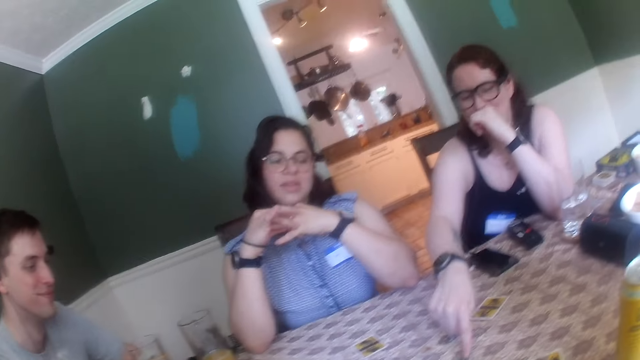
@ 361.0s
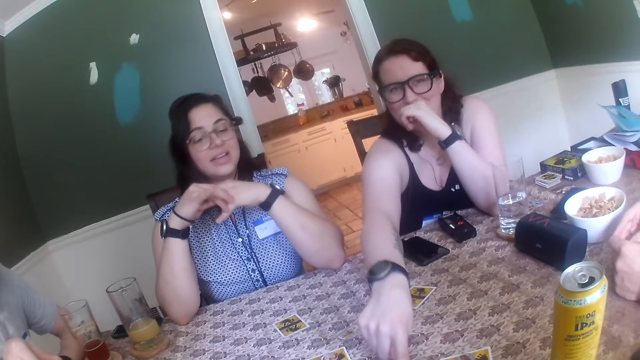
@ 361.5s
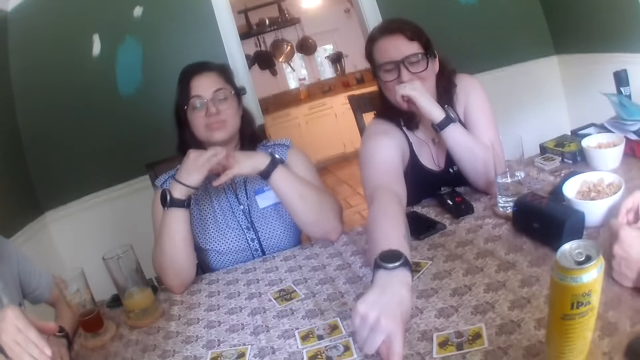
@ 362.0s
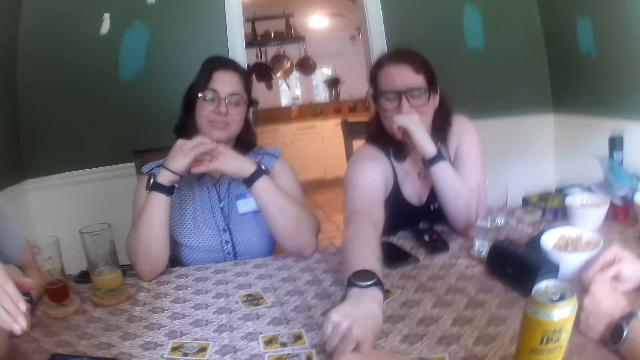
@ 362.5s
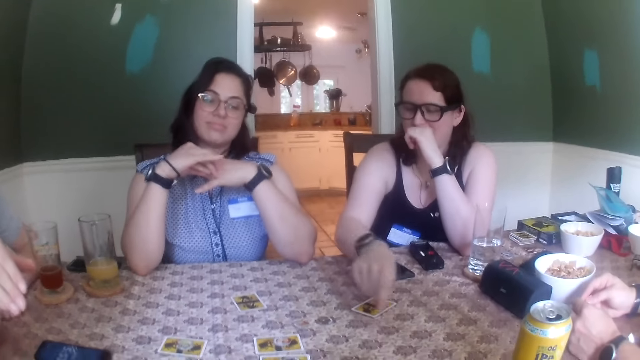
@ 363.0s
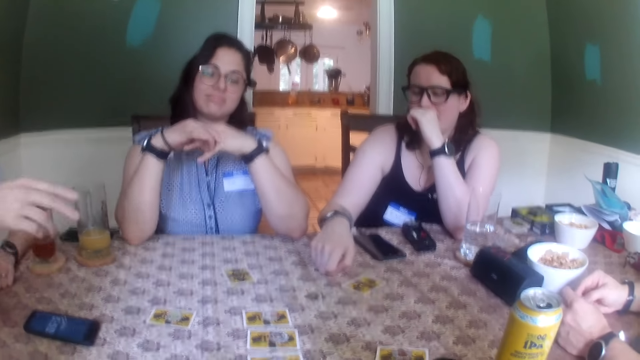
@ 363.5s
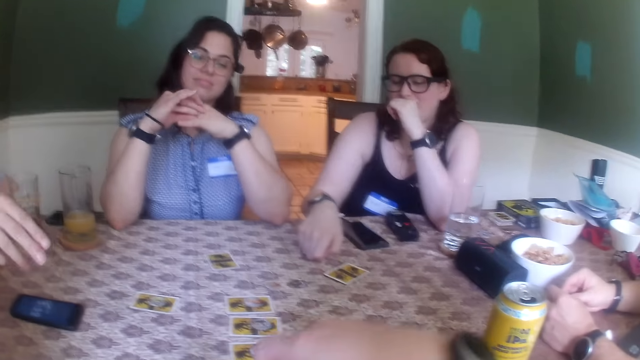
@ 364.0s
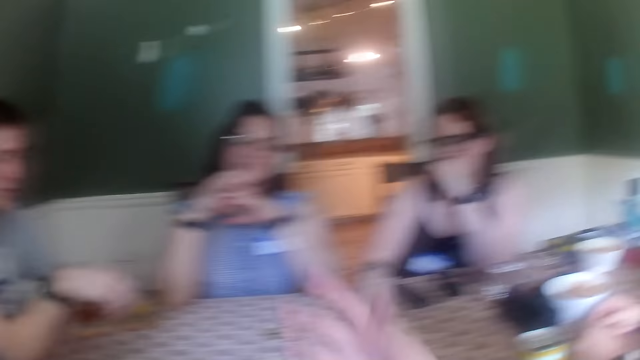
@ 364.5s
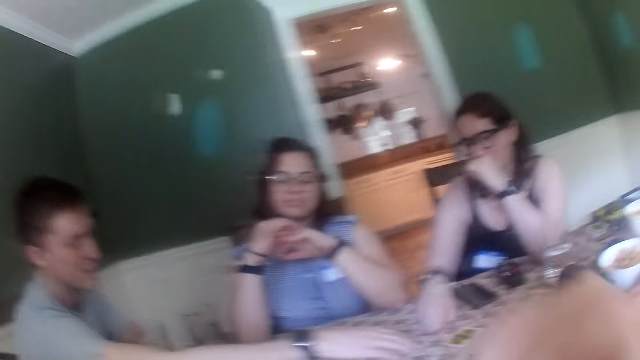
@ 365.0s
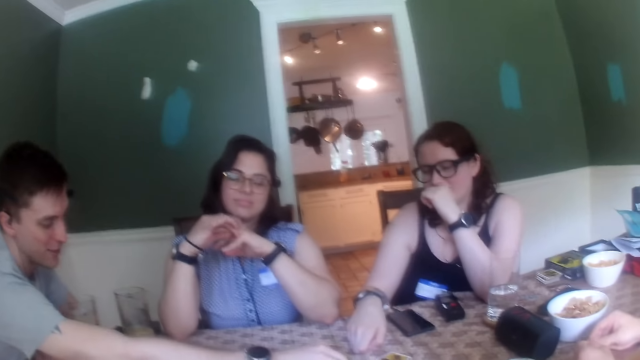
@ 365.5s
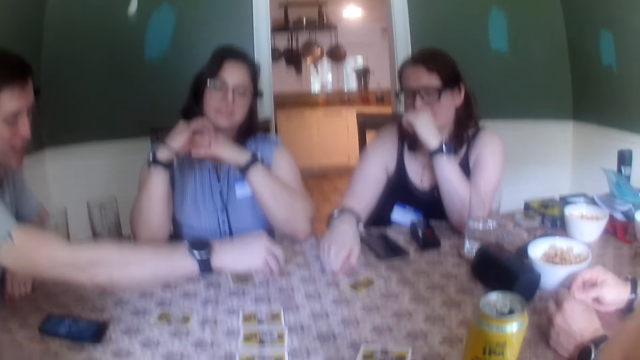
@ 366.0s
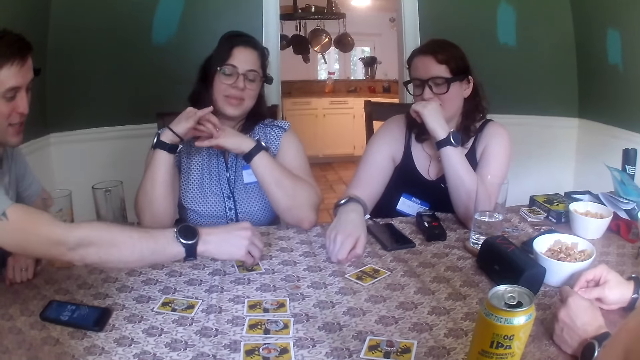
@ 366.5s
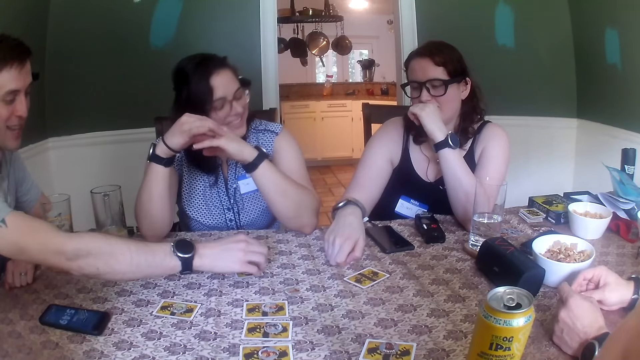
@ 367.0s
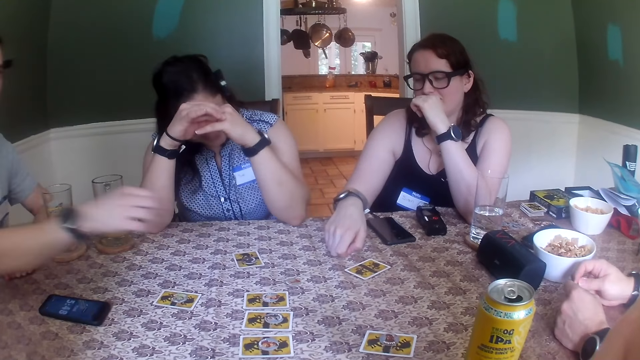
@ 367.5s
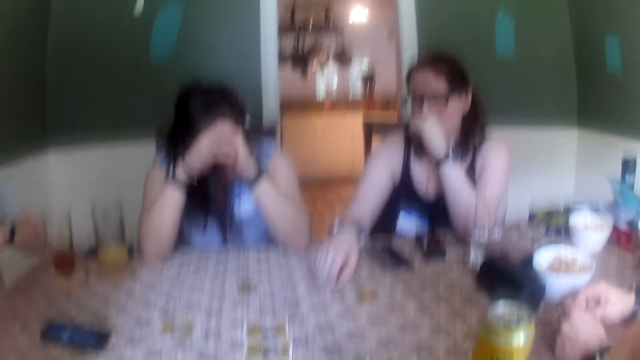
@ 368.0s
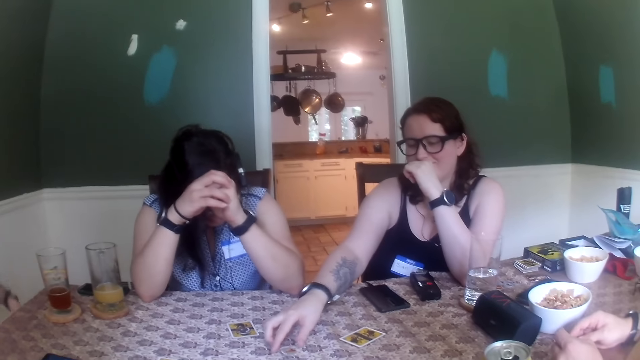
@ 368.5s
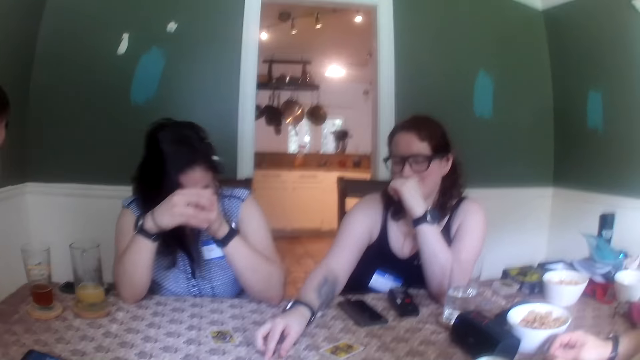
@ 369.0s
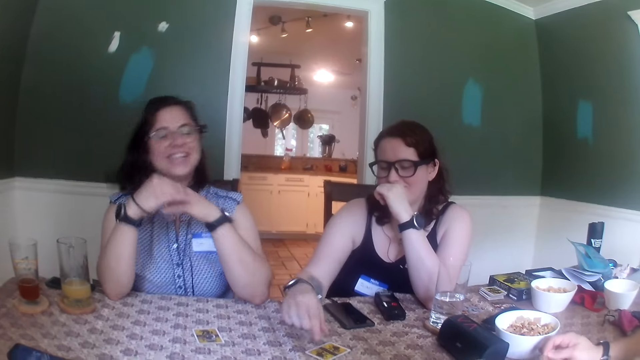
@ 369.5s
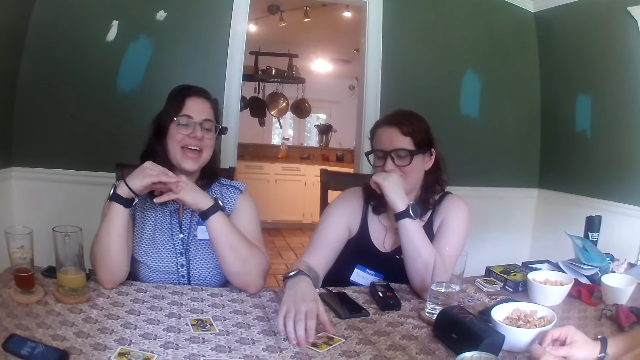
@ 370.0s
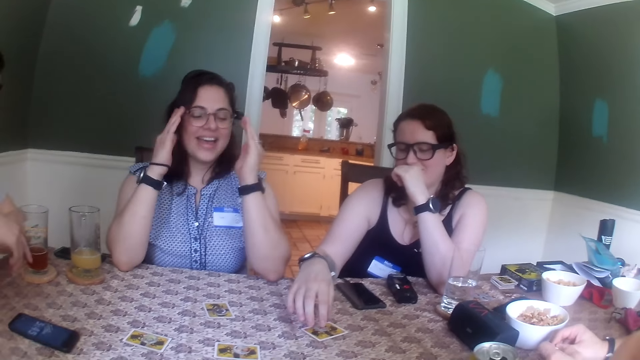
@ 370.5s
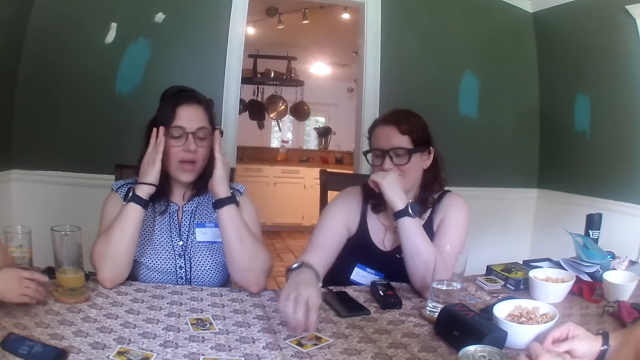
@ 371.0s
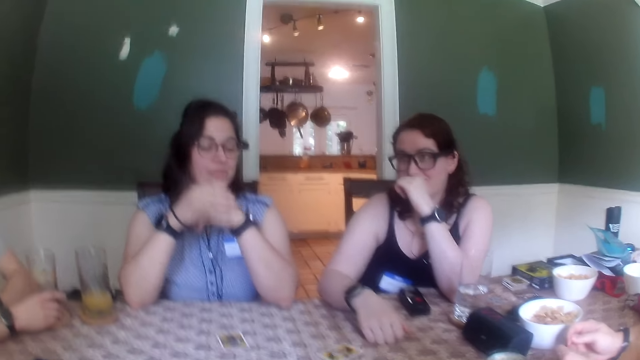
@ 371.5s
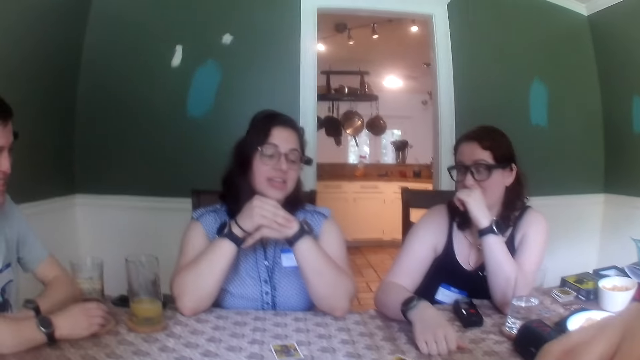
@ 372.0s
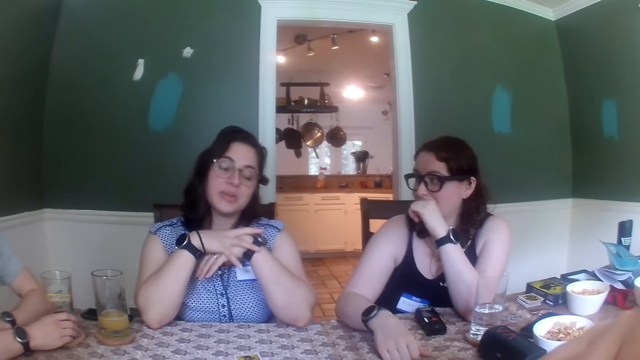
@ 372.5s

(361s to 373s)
The woman points at the card on the table with her right hand. Another woman moves a coin on the table with her right hand. The man points at the cards on the table. The camera wearer raises her right hand towards her face. The man picks up the coin from the table with his right hand. The man drops the coin in his right hand on a card on the table. The first woman picks up the coin on the table with her right hand. The first woman drops the coin in her right hand on the card on the table. The first woman moves the card on the table with her right hand.

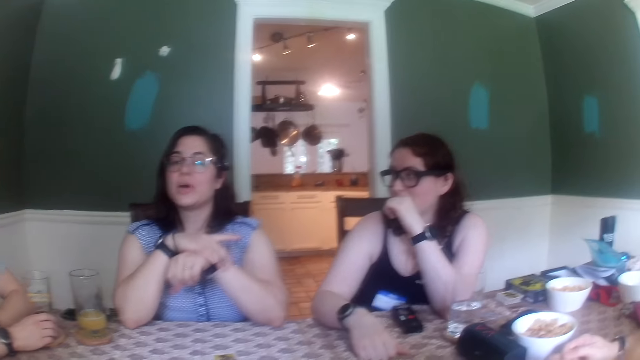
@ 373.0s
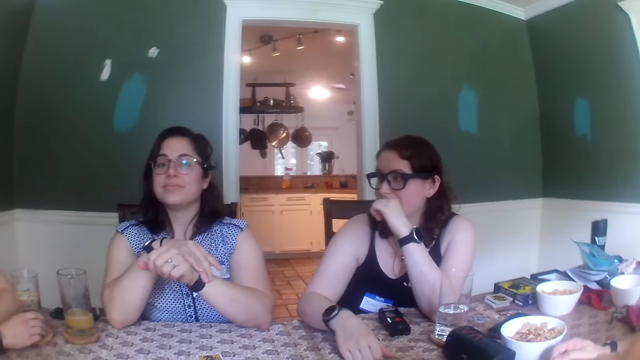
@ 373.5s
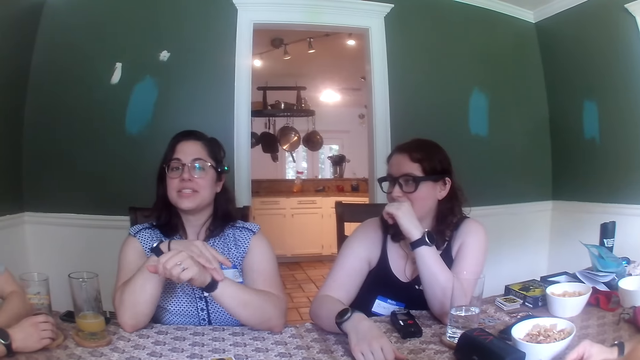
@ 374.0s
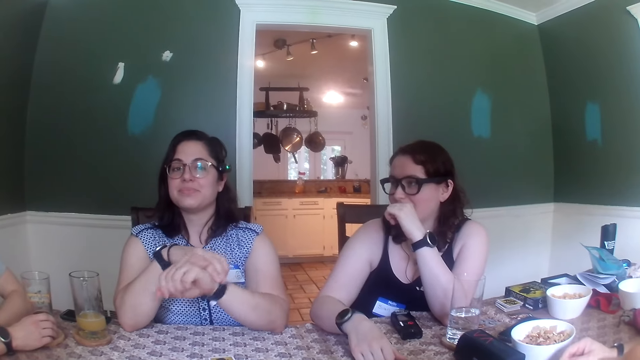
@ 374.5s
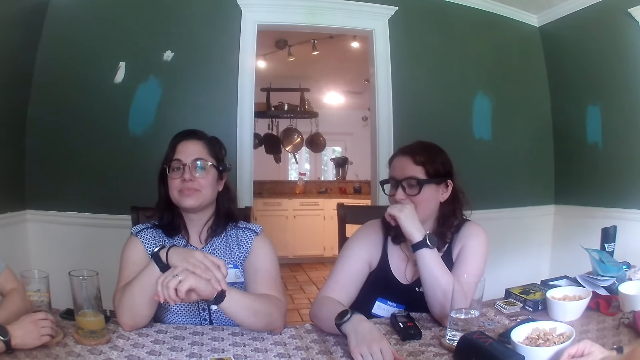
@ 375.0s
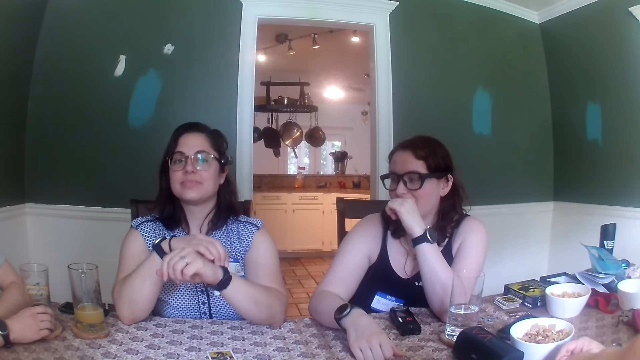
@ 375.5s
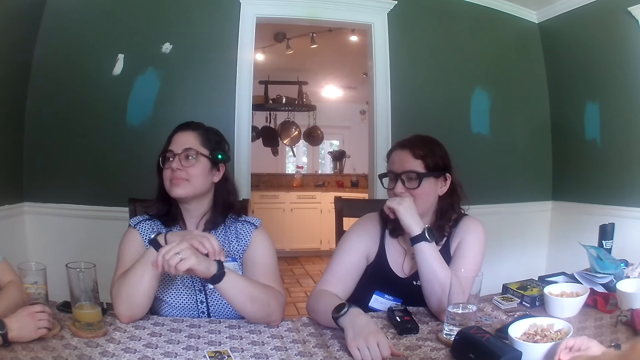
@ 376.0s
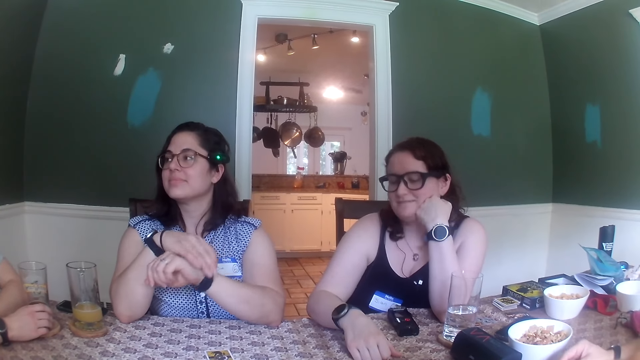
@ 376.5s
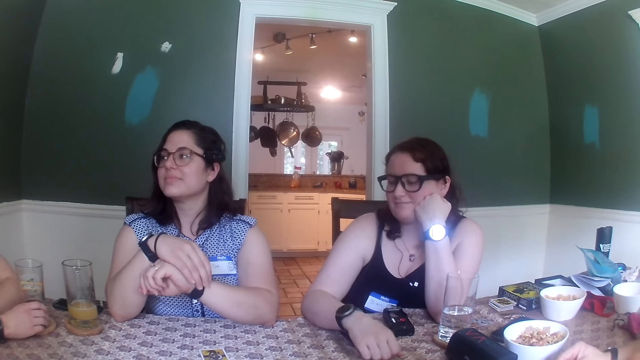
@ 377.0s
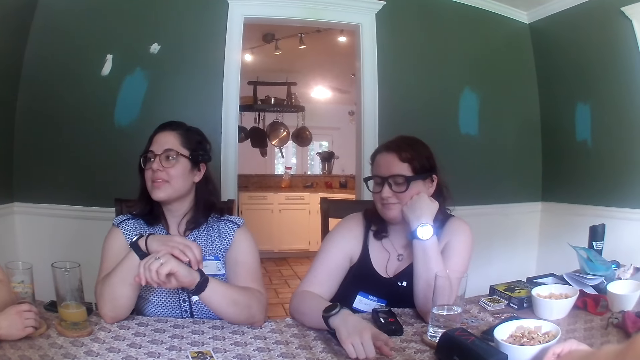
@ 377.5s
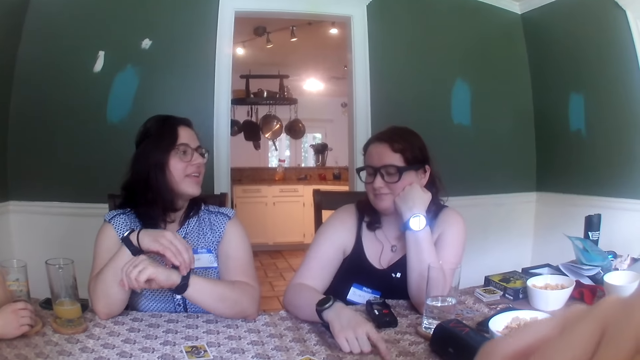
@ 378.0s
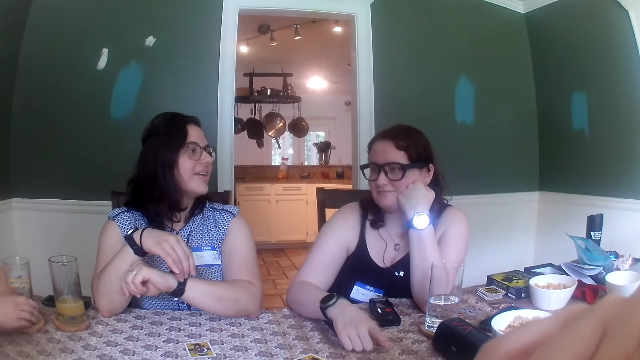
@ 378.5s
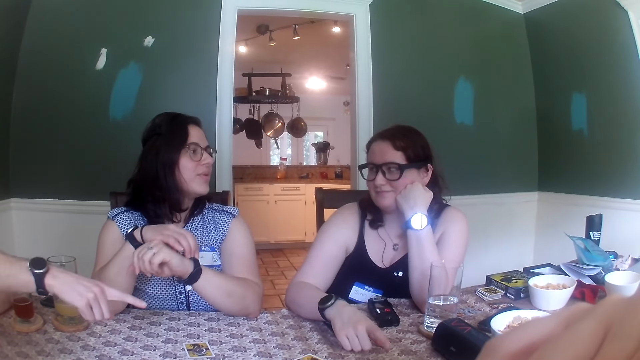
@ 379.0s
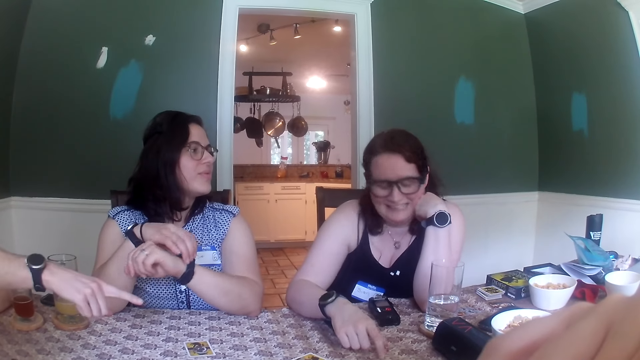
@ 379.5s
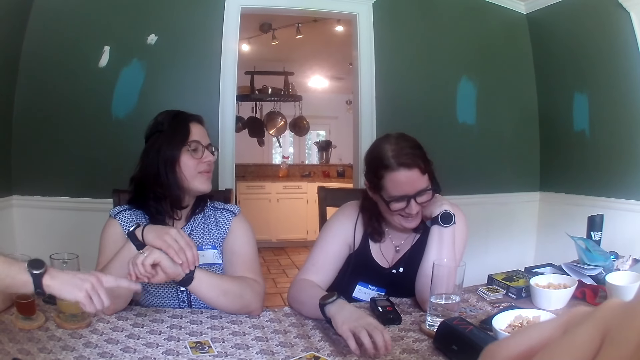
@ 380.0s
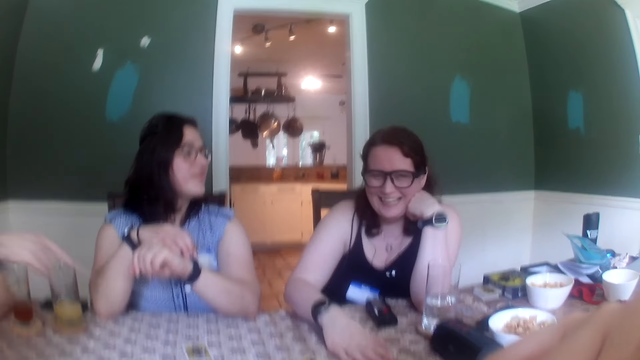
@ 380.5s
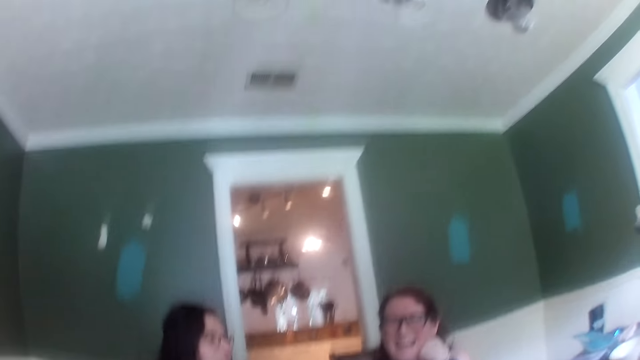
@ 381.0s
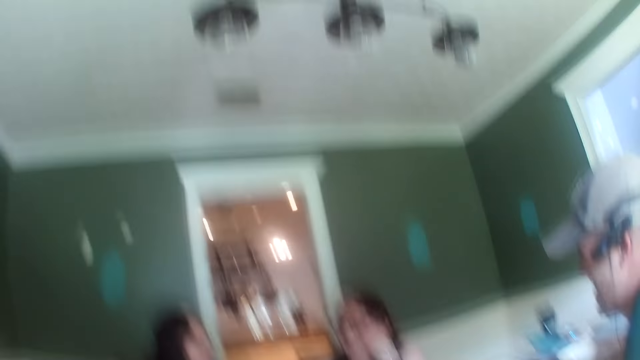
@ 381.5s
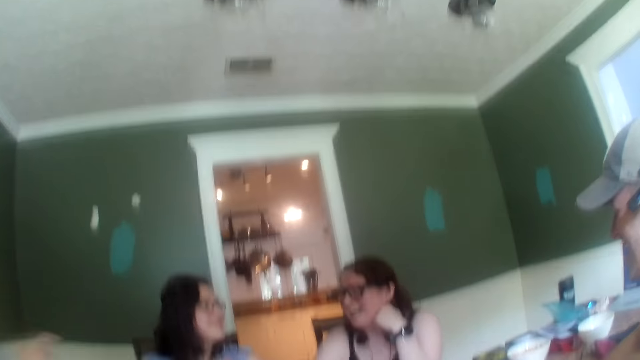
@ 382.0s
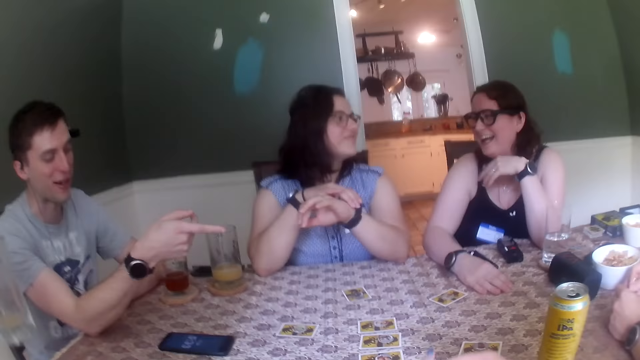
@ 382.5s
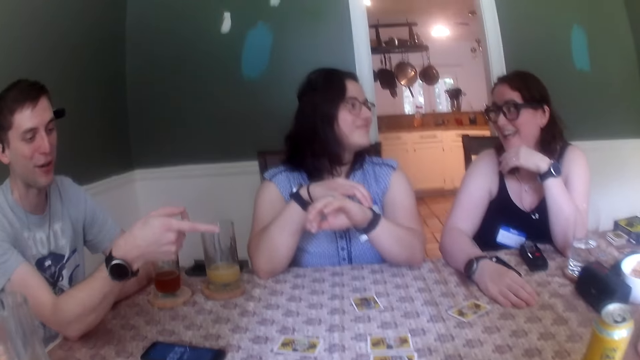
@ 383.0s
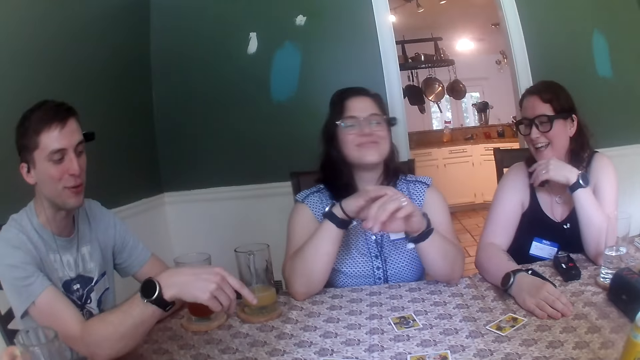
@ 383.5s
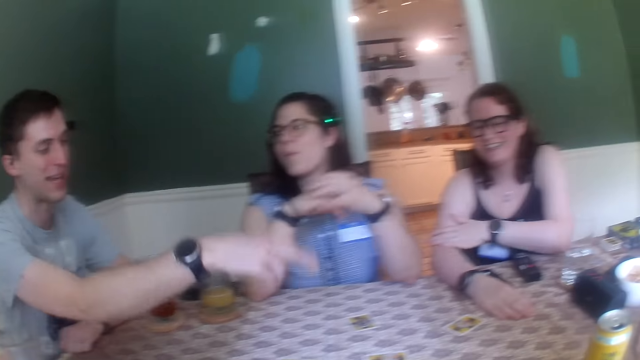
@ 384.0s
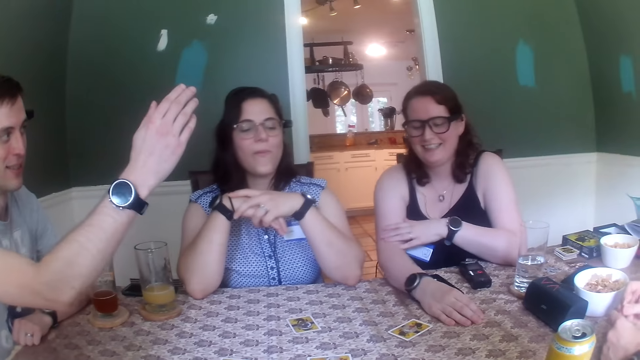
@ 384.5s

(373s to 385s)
The camera wearer converses with the people at the table. A woman taps at the table with her right hand. A man points at the woman.
